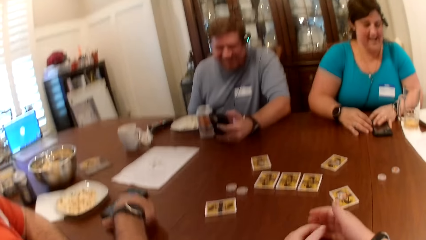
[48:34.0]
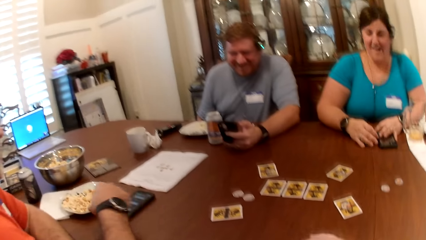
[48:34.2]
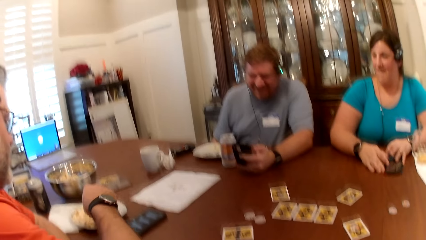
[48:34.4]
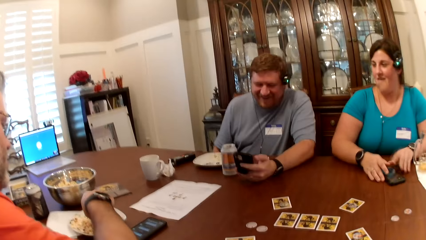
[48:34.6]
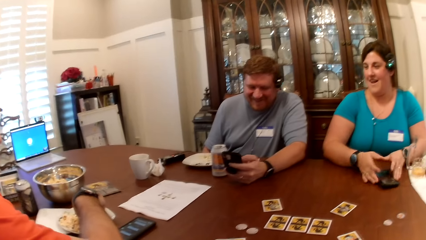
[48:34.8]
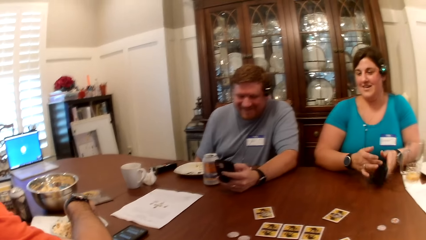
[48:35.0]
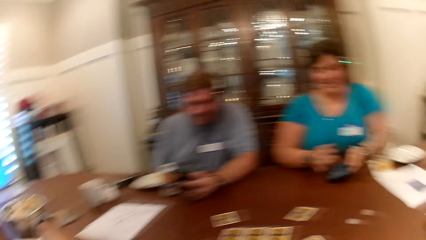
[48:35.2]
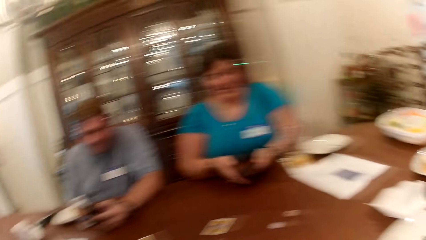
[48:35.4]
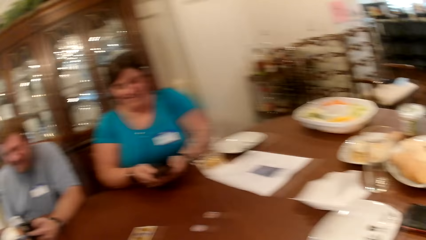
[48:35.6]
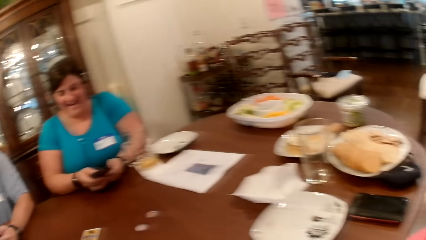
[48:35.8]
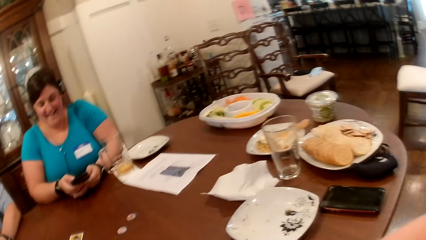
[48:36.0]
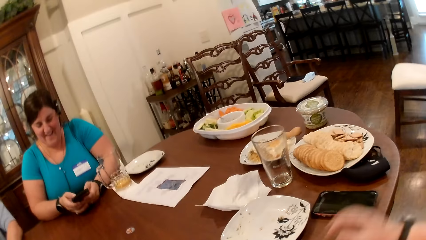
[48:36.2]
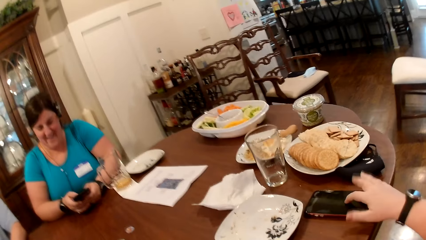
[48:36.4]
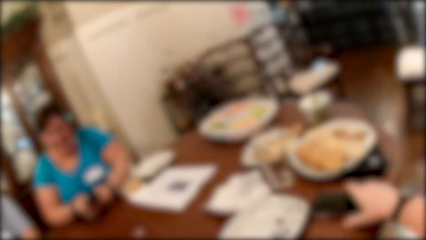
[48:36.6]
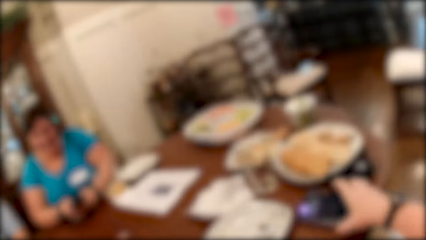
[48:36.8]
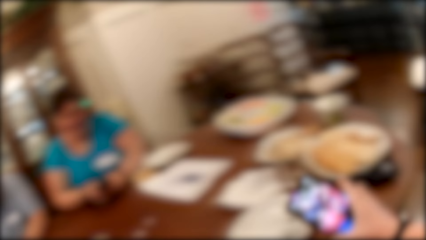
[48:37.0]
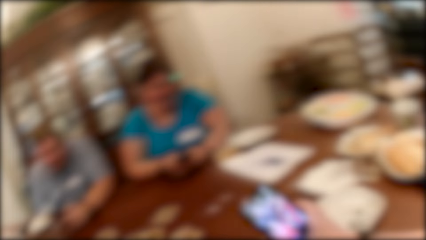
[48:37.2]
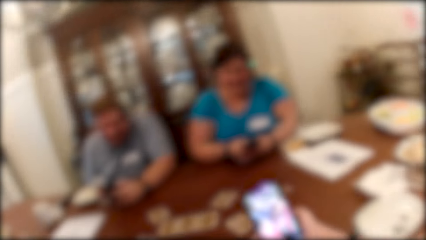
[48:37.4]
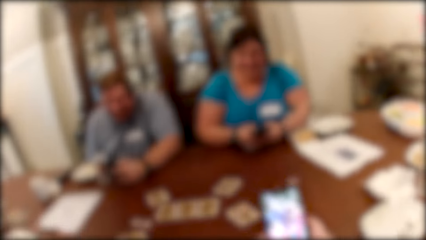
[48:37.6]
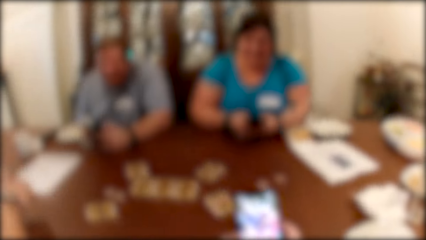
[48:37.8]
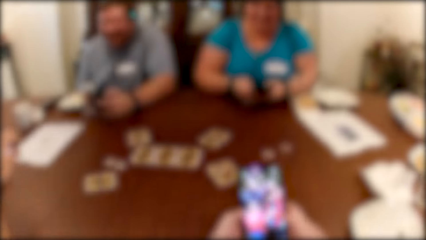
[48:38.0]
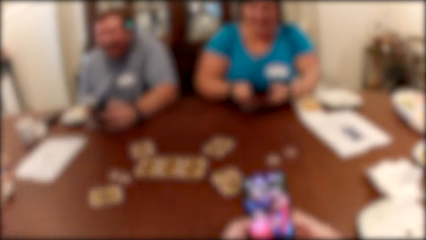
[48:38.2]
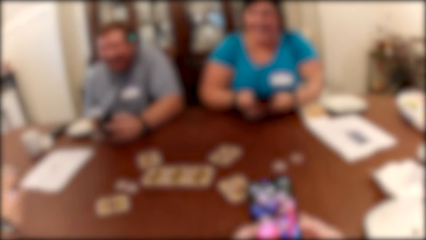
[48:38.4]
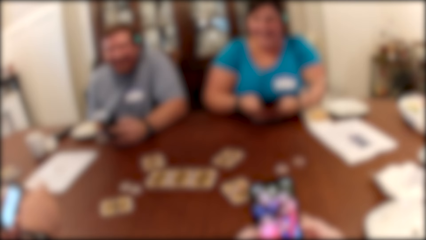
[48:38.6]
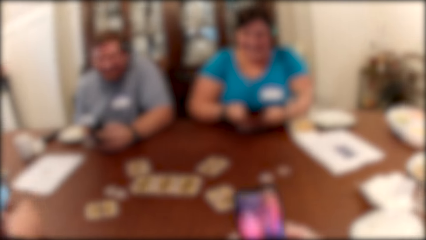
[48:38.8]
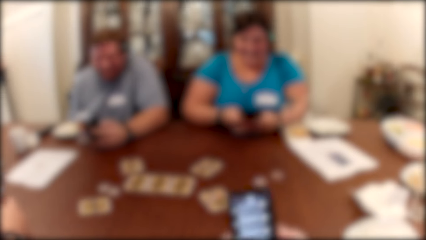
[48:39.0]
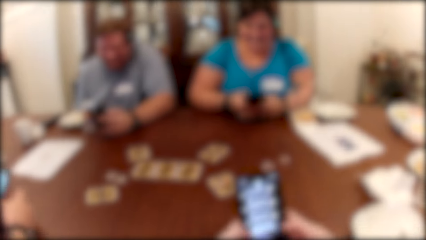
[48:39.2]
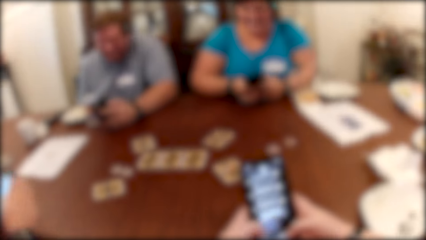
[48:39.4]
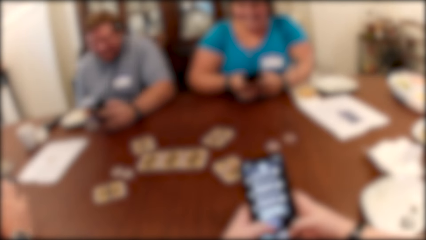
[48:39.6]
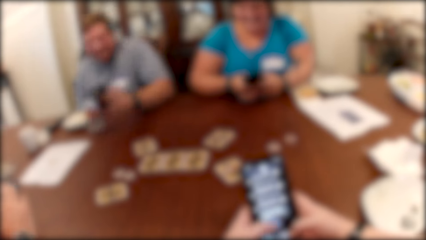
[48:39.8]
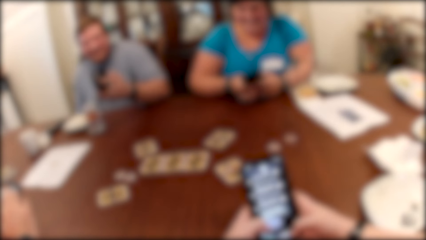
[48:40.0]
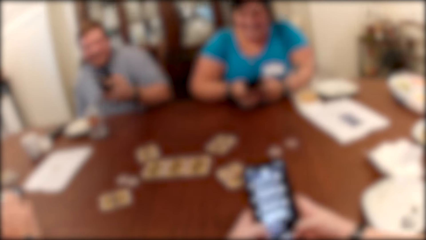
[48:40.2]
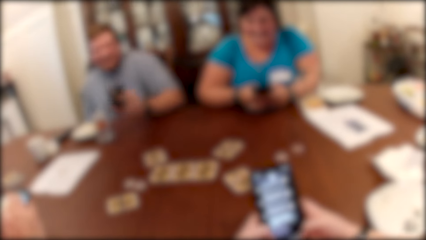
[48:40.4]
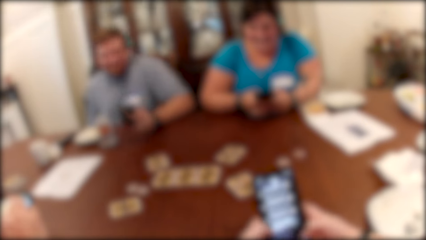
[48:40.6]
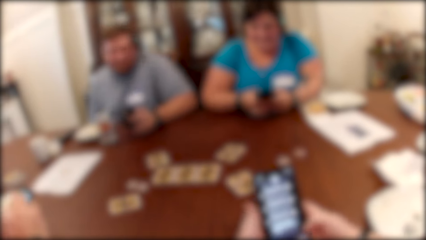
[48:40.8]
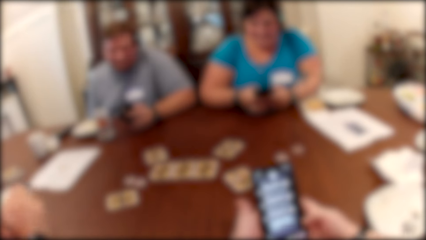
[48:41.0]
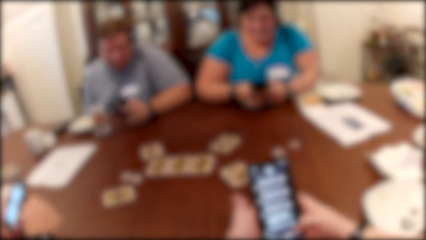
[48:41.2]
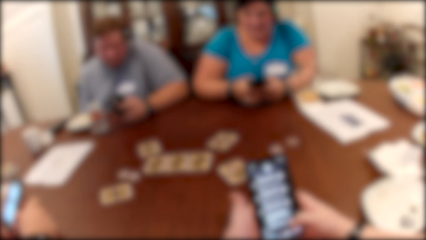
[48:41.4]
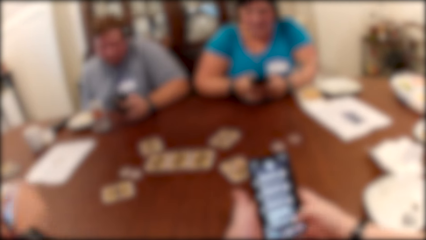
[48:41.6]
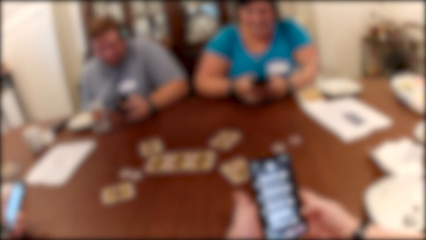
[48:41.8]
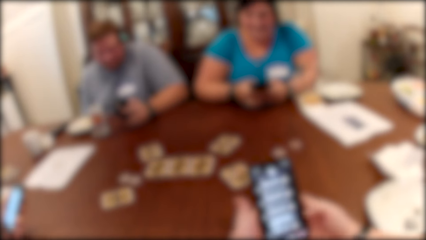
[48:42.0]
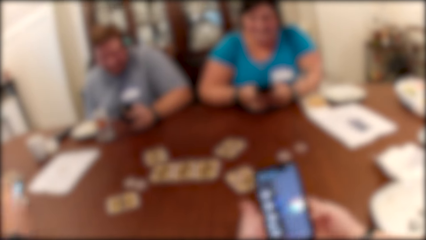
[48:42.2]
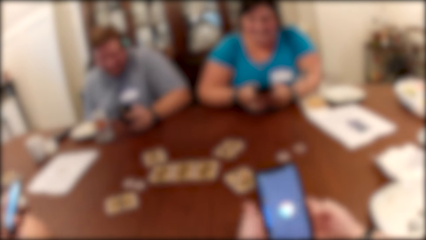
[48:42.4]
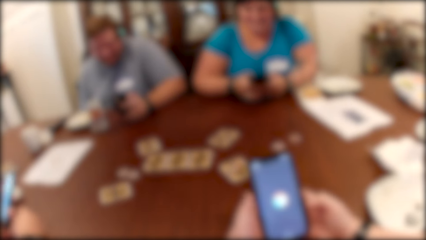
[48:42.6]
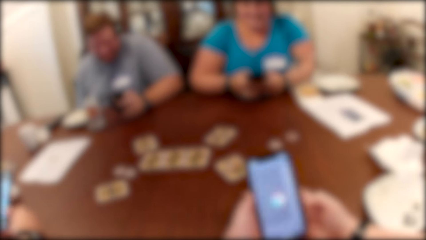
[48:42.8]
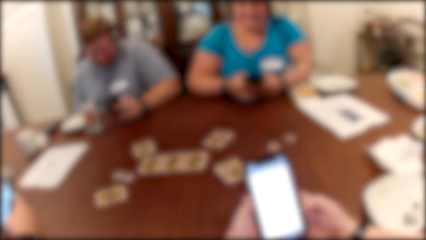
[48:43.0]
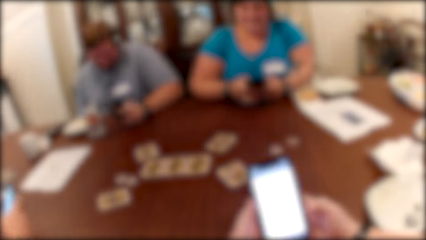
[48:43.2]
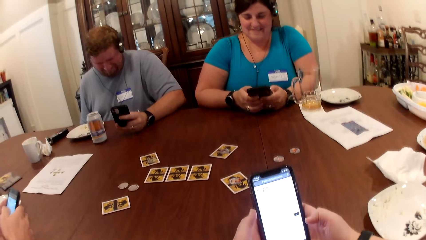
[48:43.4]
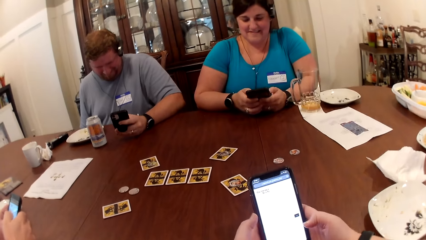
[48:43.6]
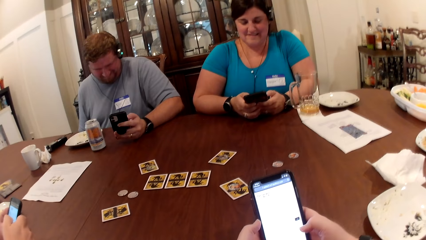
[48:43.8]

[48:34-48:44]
The man picks from the plate of popcorn on the table with his right hand. The woman operates the phone on the table with both hands. The camera wearer picks a phone on the table with her right hand. She operates the phone with both hands.

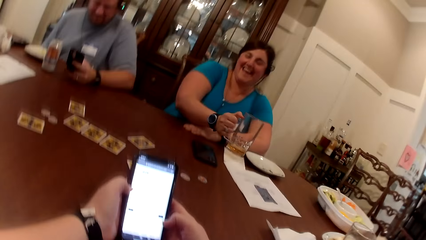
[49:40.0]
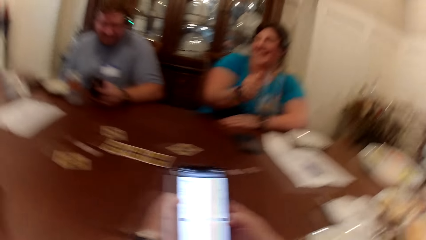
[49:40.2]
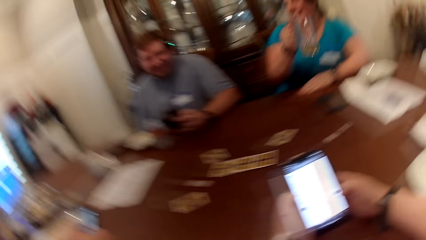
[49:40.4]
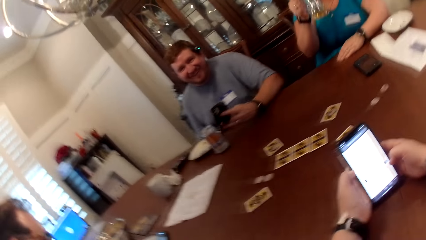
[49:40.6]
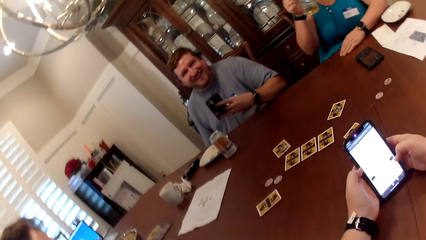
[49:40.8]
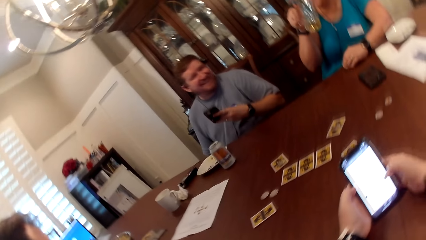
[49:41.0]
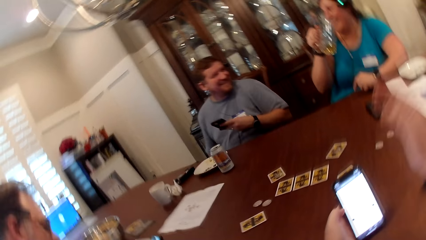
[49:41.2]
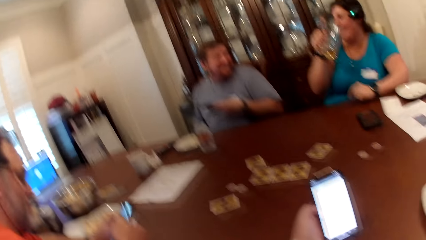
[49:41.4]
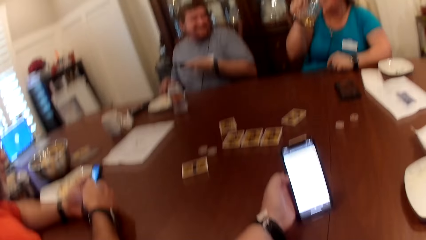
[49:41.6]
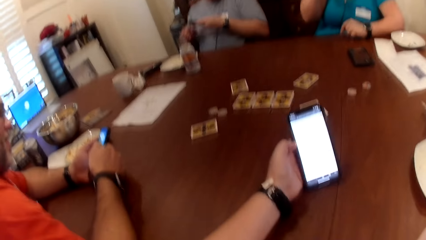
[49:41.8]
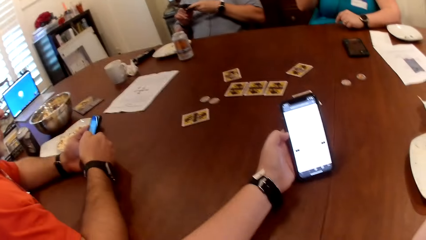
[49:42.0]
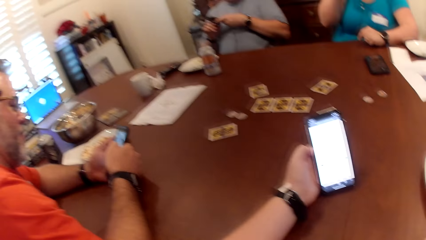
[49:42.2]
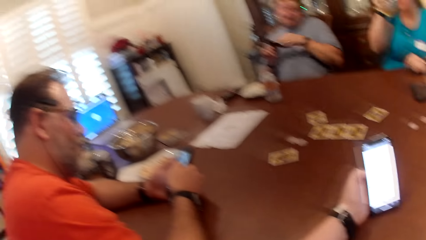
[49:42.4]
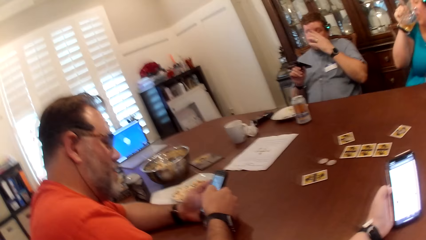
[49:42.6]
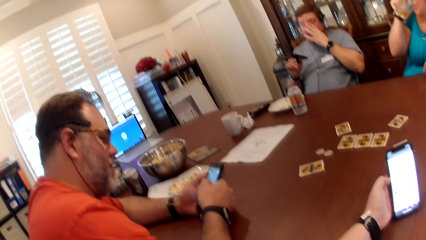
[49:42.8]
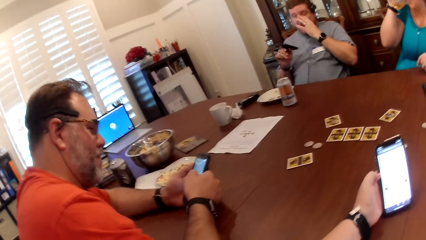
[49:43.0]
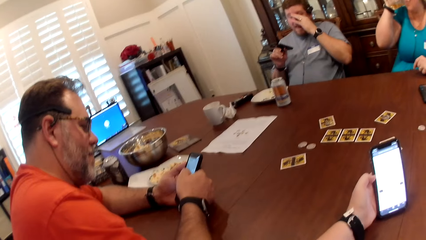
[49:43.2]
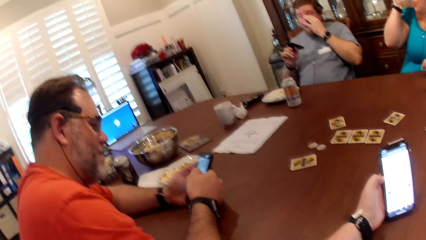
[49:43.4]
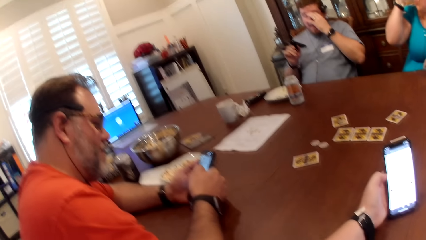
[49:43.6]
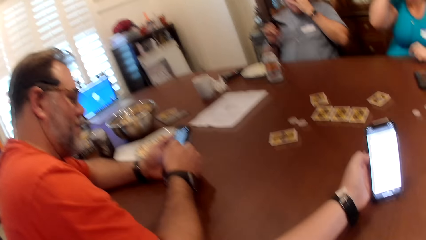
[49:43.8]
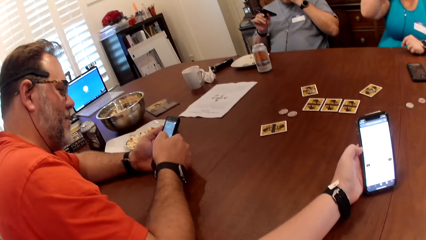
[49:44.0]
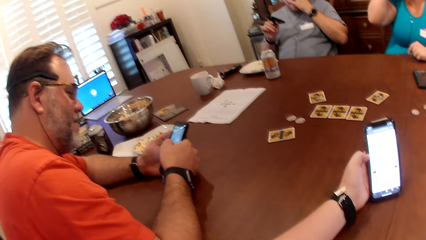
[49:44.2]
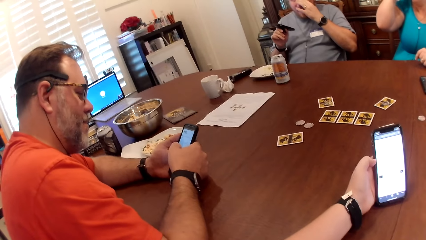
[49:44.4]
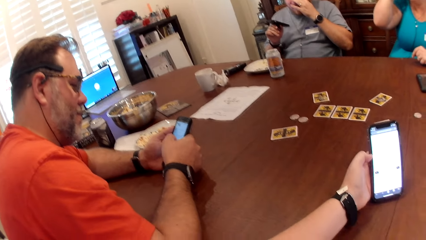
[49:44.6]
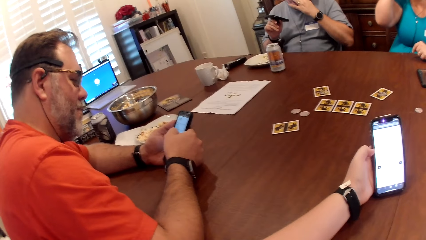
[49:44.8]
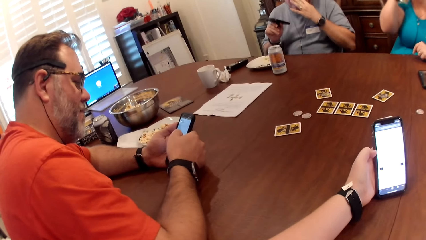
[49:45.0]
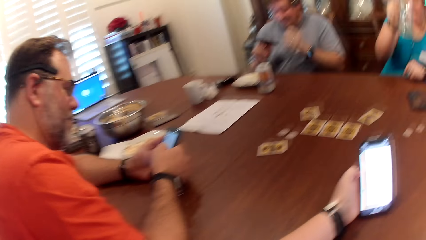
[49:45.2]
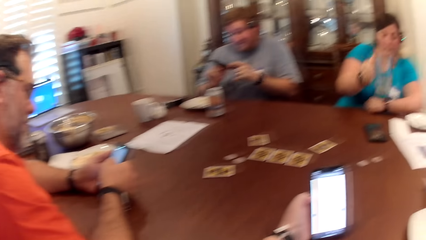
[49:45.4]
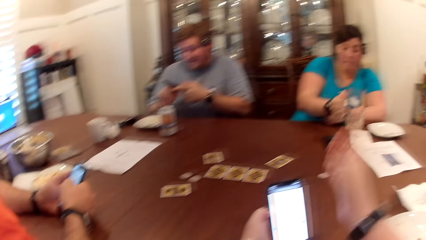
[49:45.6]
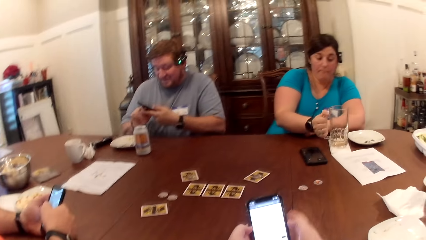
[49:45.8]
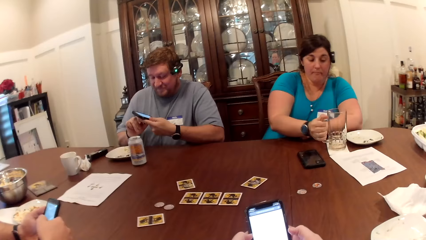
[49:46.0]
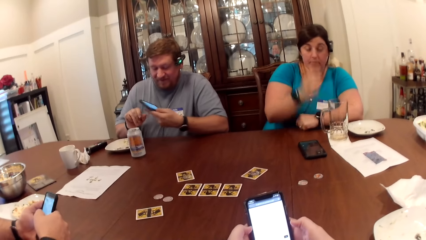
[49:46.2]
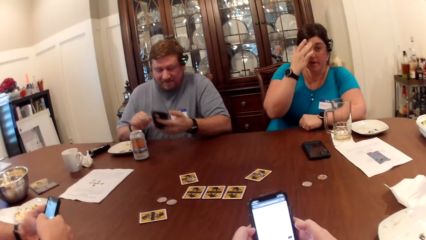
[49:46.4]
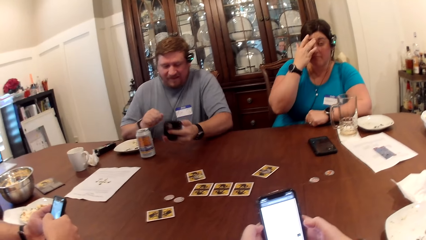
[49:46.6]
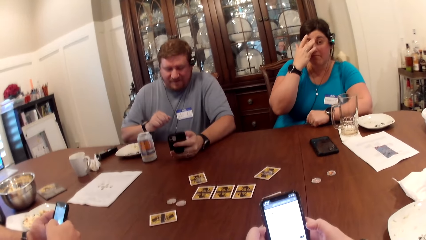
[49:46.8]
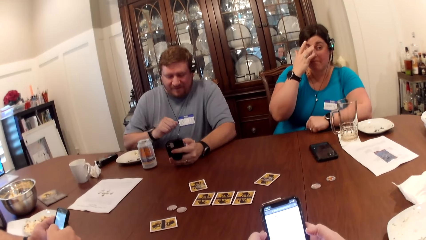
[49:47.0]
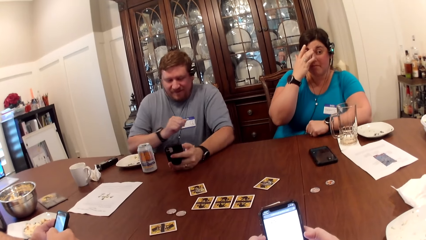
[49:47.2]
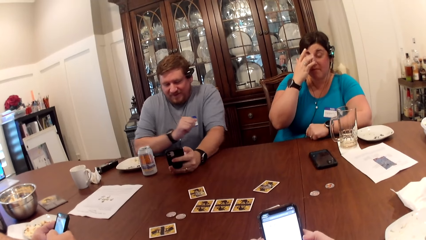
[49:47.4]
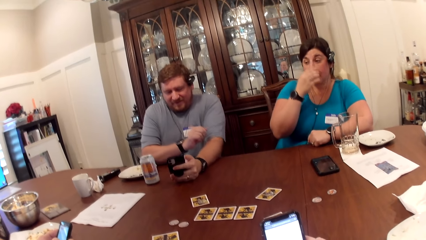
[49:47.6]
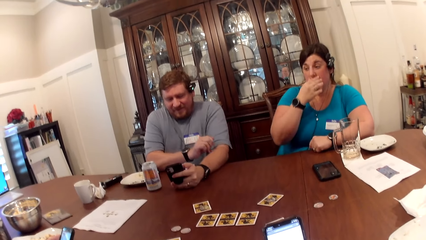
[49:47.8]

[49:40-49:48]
The woman picks the glass cup of beer from the table with her right hand. Another woman drops the cup on the paper on the table. The other woman touches her forehead with her right hand.
